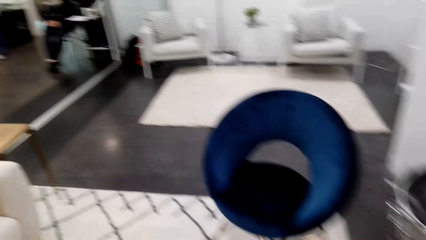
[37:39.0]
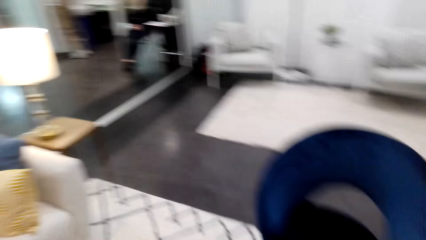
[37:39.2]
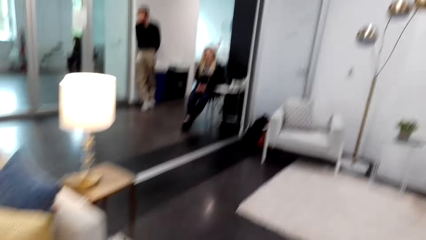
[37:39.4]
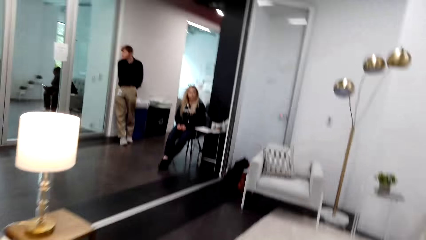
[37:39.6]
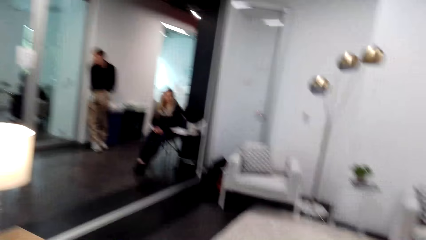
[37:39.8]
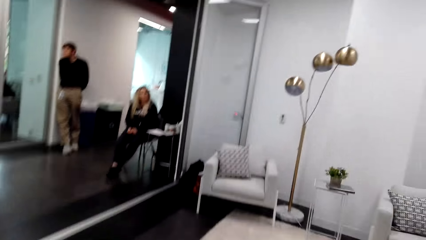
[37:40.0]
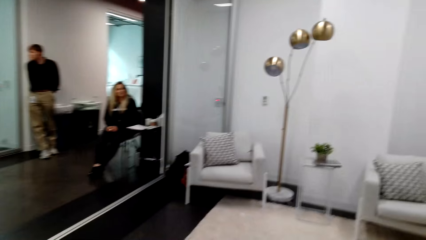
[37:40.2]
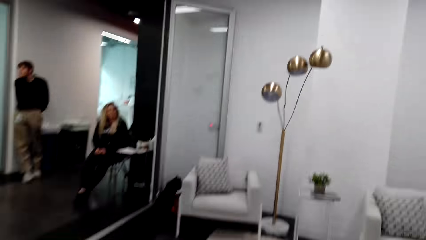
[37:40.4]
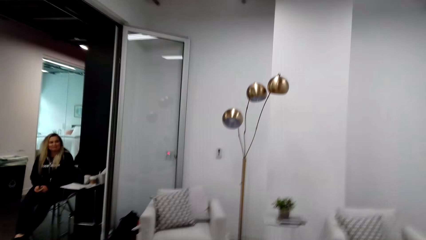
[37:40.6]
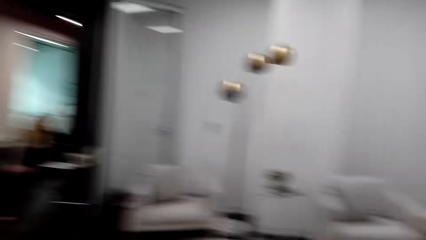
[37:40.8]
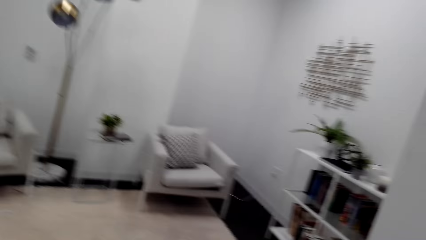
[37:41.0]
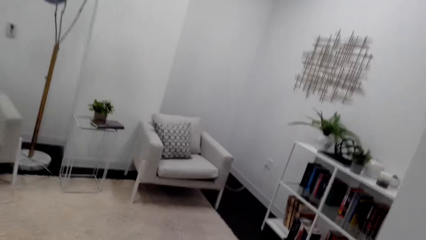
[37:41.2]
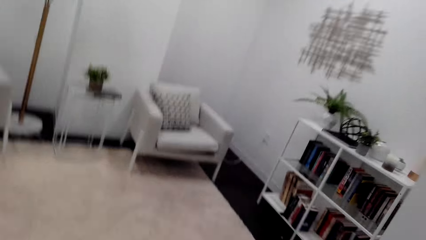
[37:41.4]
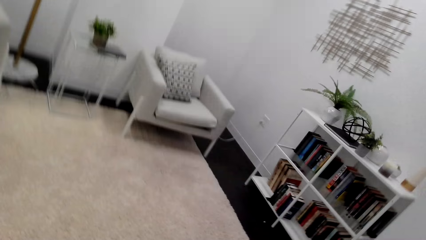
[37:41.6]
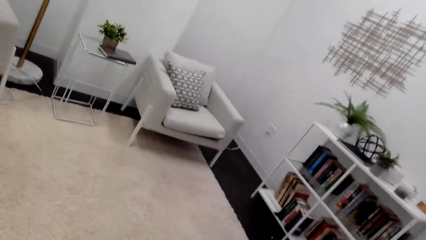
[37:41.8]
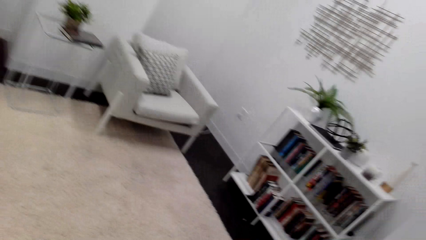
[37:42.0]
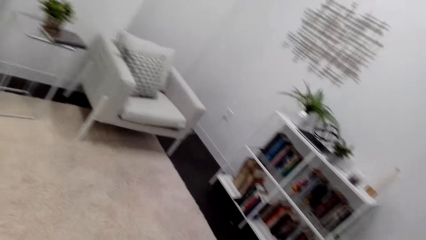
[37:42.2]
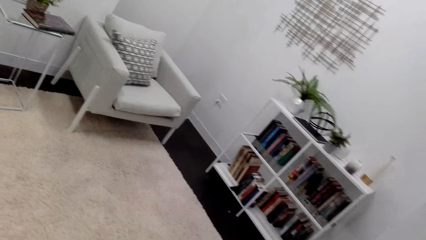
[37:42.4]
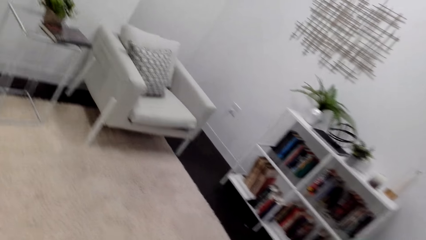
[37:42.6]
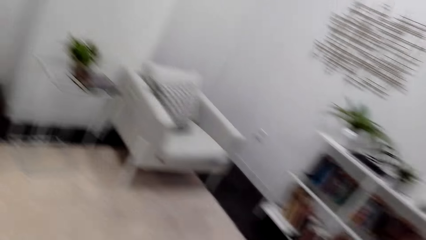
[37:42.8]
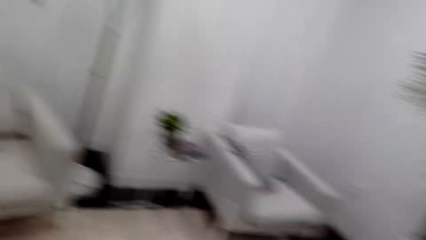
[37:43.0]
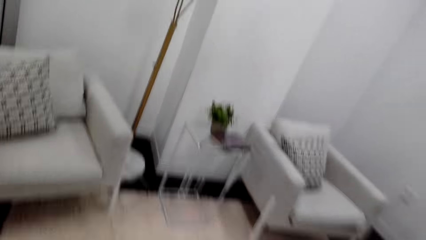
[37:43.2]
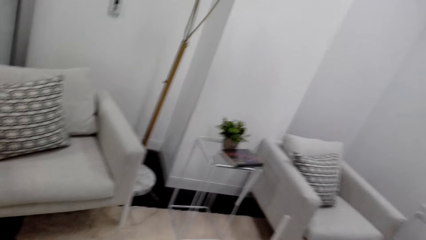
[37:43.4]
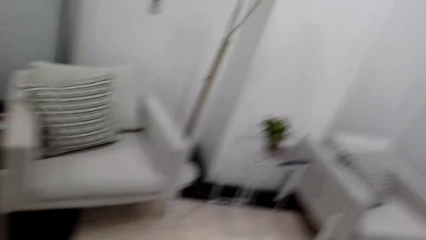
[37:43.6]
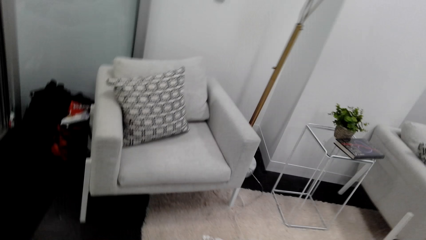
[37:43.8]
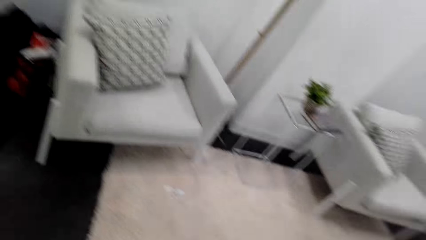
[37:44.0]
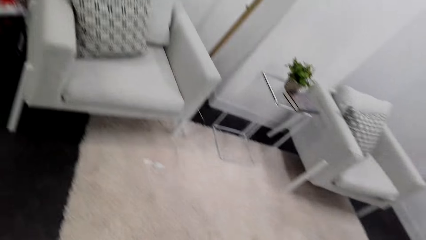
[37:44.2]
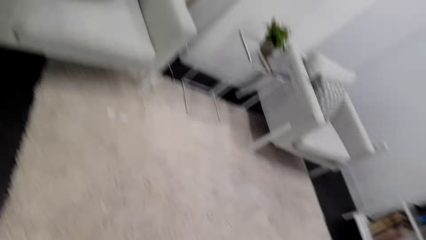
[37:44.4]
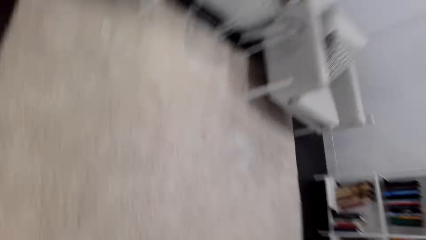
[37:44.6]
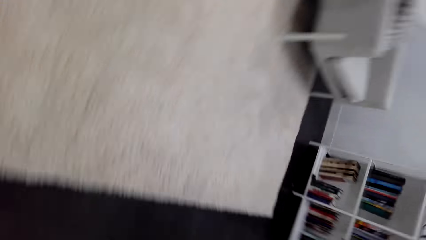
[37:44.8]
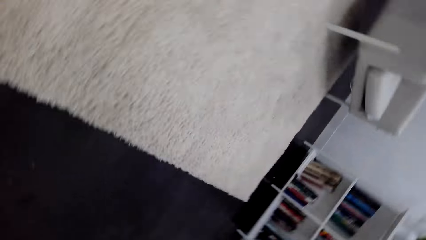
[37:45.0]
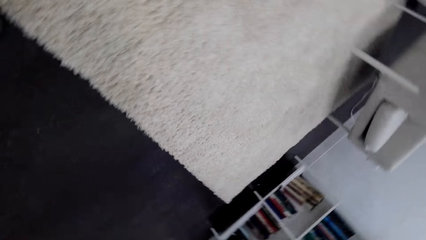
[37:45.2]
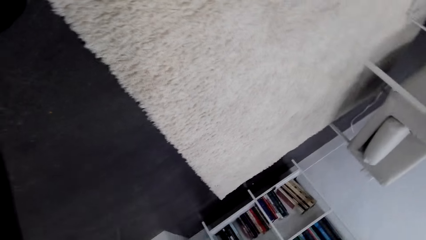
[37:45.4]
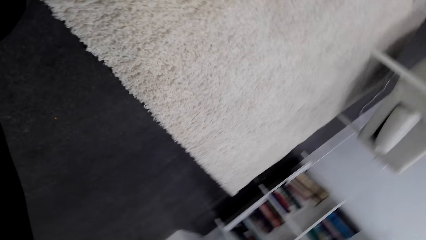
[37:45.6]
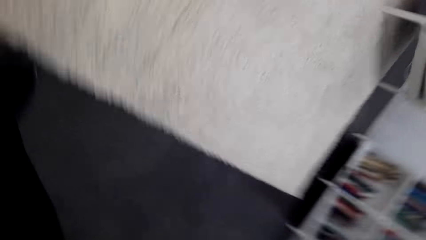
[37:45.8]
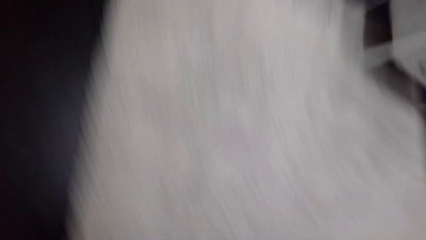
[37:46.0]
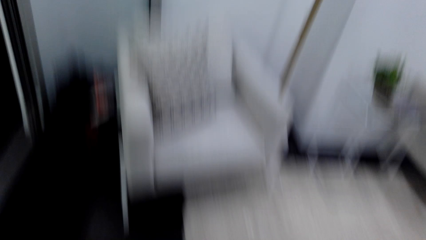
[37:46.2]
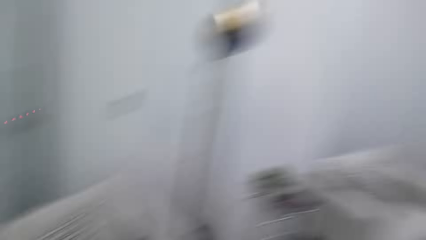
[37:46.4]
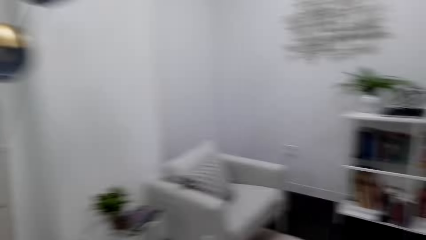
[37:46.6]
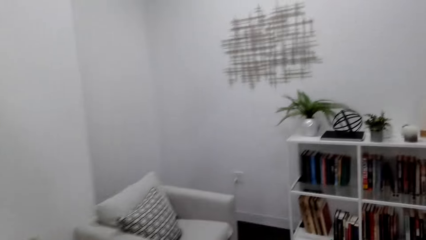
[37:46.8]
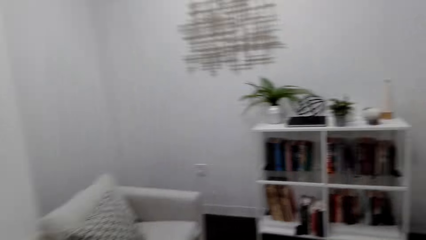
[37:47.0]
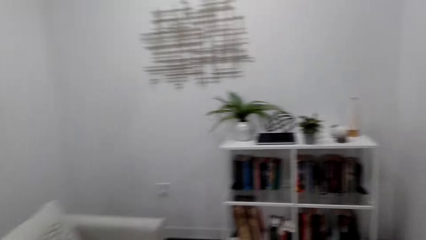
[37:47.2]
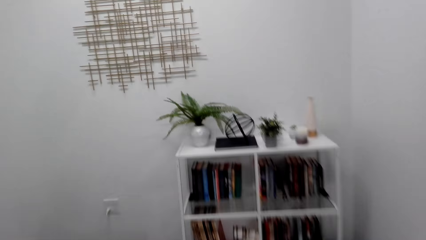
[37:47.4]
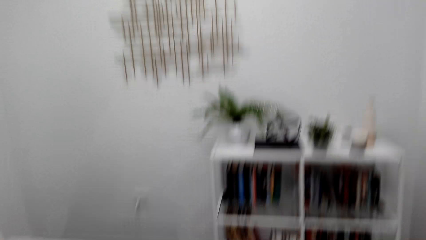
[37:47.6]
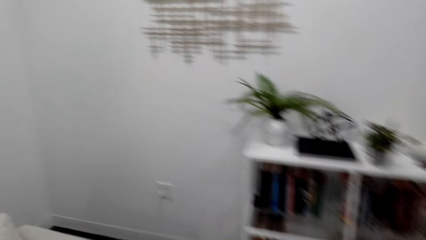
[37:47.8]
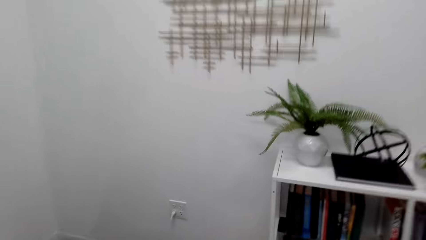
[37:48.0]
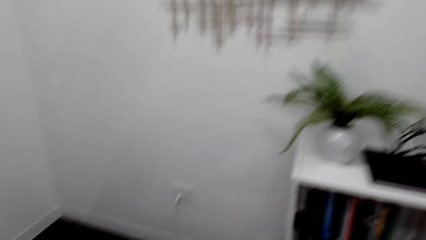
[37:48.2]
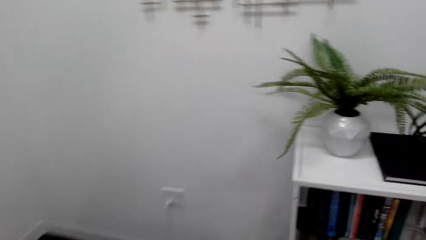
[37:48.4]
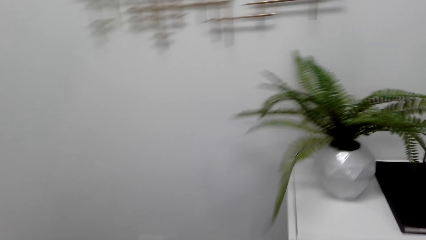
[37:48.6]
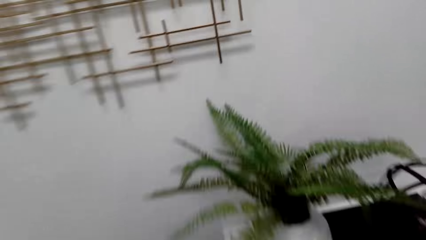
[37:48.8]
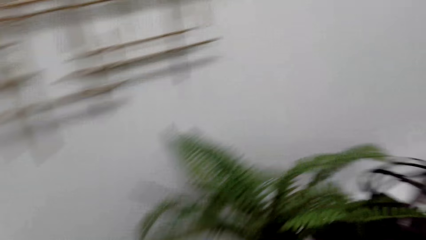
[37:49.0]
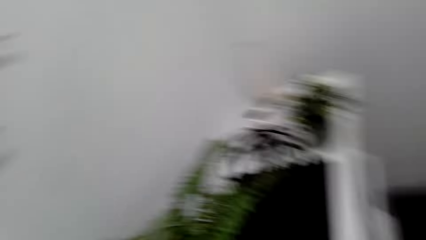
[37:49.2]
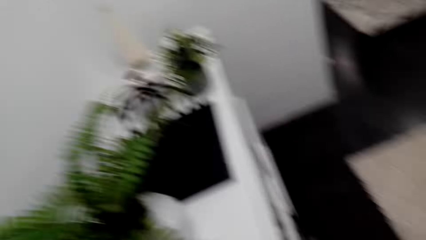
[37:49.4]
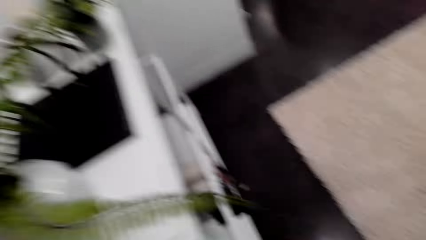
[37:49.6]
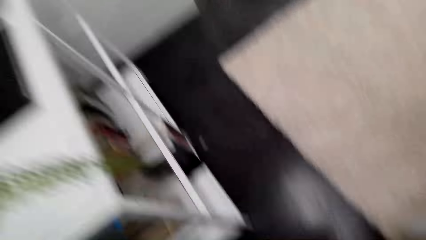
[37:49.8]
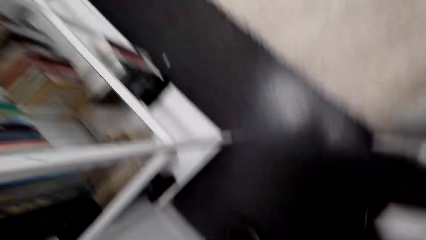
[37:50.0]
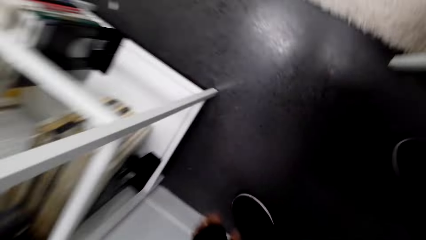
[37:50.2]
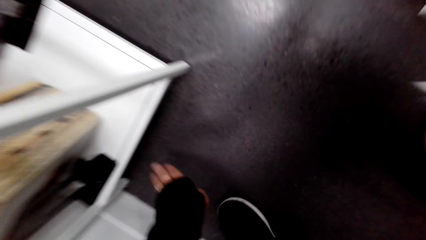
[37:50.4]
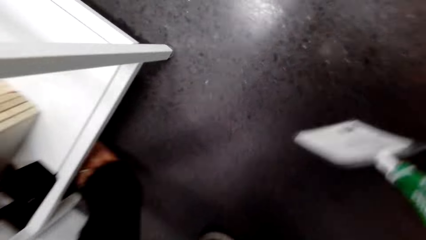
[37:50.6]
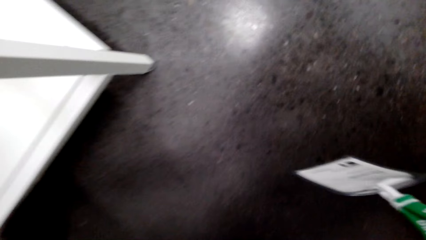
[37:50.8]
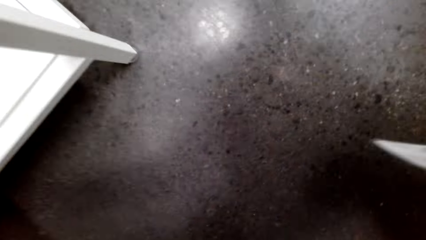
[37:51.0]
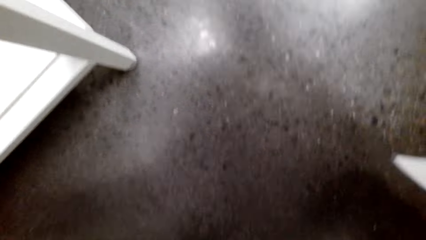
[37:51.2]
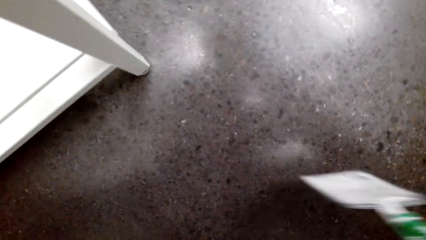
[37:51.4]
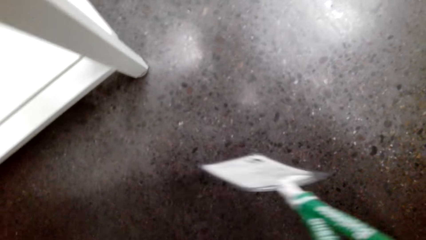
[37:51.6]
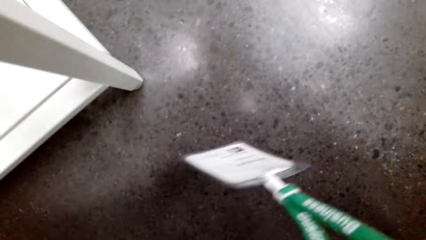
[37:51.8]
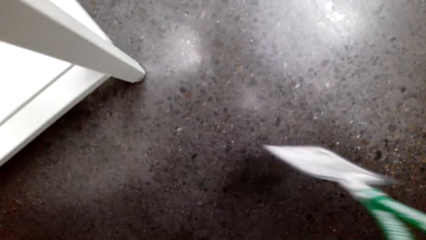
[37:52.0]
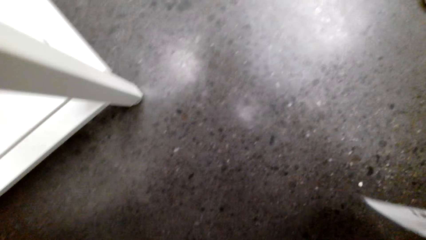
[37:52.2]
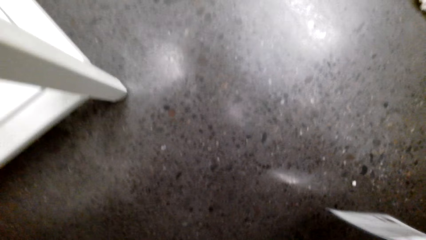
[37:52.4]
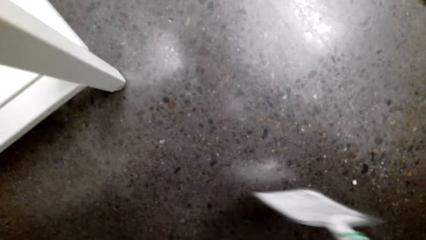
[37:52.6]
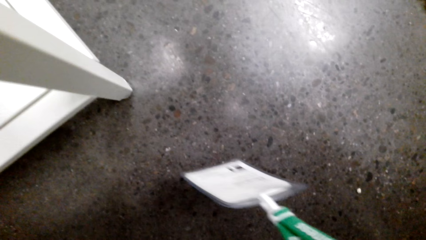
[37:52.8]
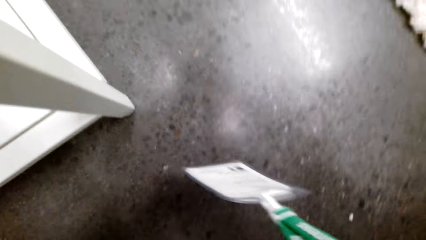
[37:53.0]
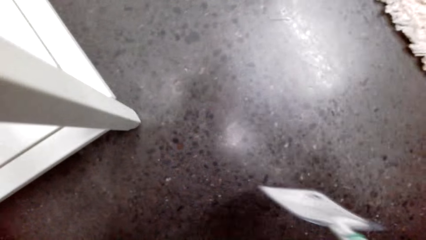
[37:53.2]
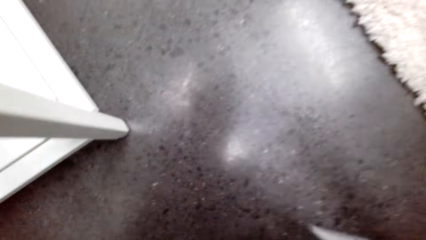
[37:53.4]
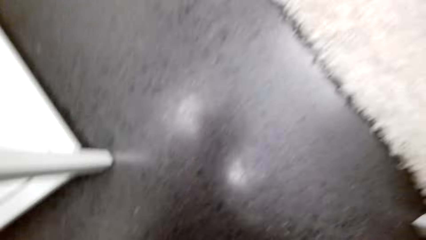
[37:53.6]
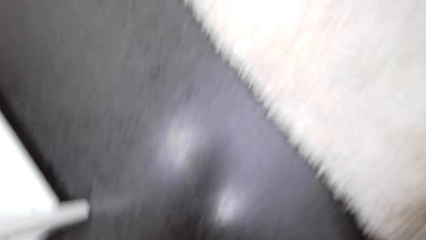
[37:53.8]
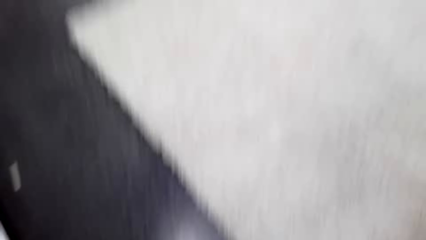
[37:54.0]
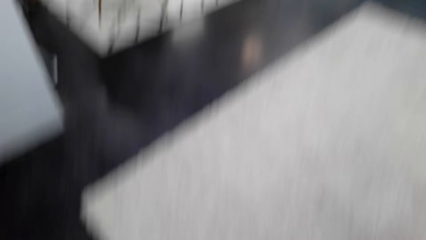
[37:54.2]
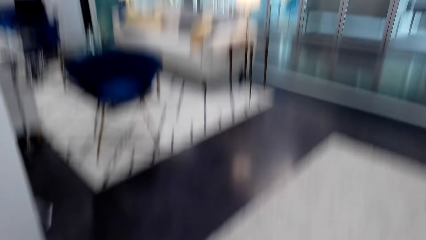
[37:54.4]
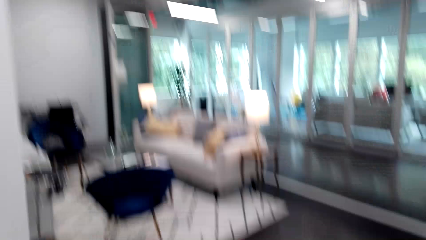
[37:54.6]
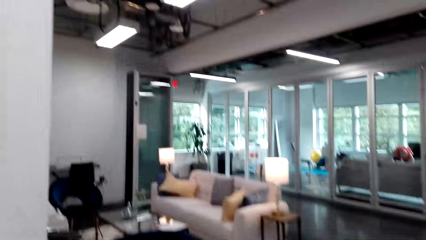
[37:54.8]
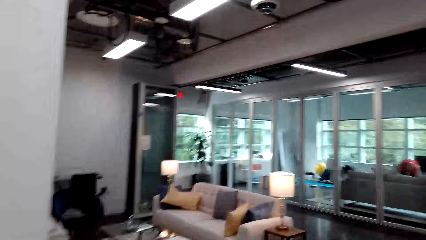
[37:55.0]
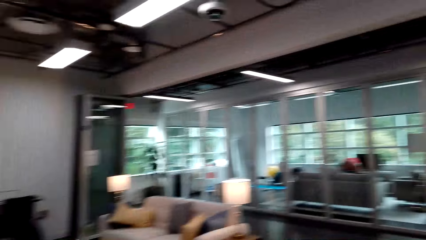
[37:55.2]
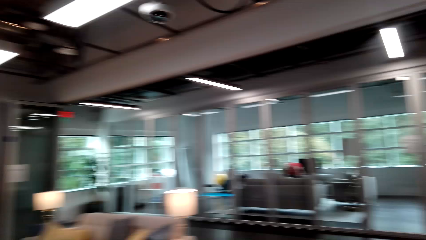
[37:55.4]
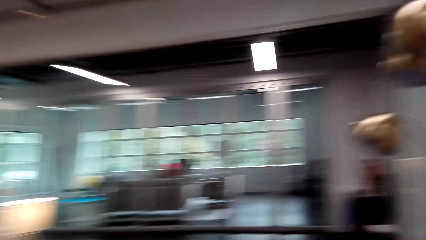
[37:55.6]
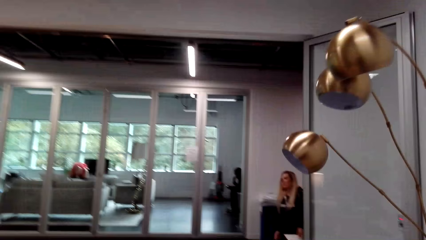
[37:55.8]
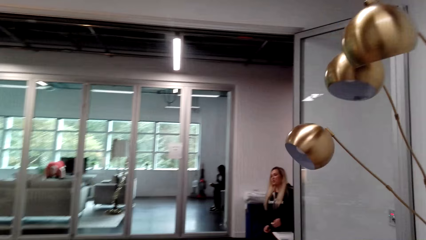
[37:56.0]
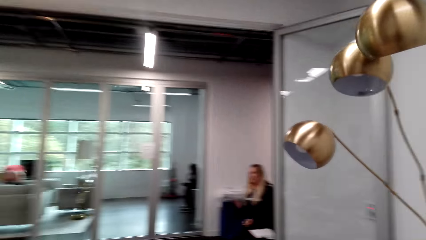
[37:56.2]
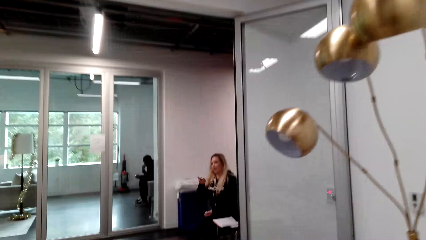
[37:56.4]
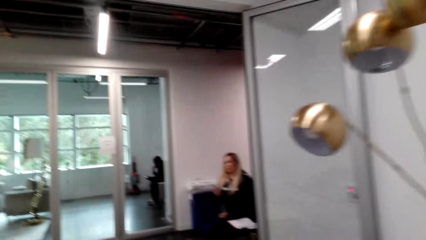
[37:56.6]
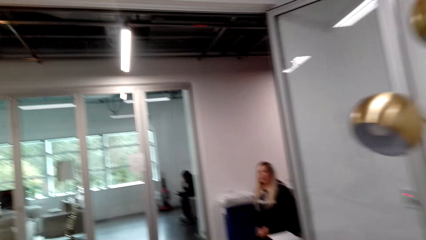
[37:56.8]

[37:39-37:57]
The camera wearer walks in the room. They are talking to a person. They look at the floor. They walk in the room. They converse. They pick up something. They are looking under the shelf. They walk in the room.
